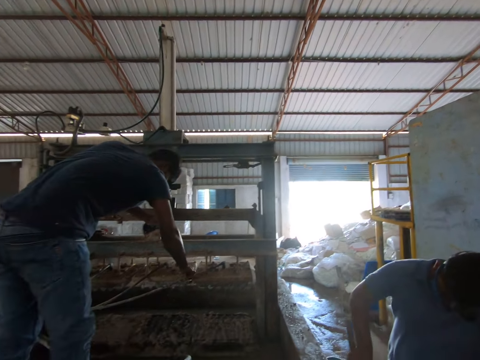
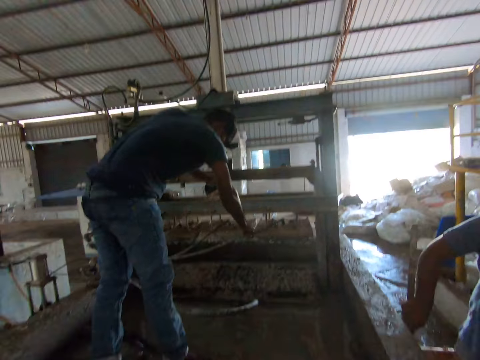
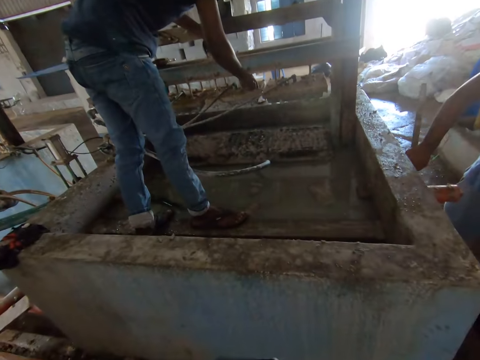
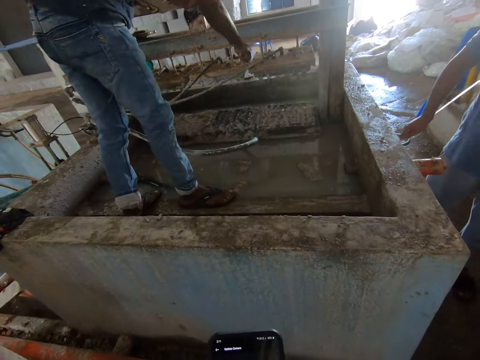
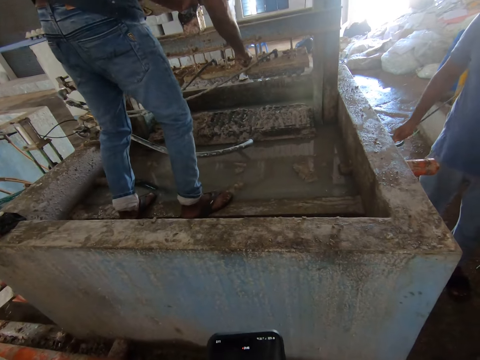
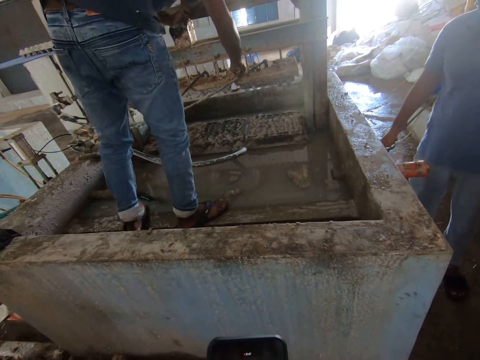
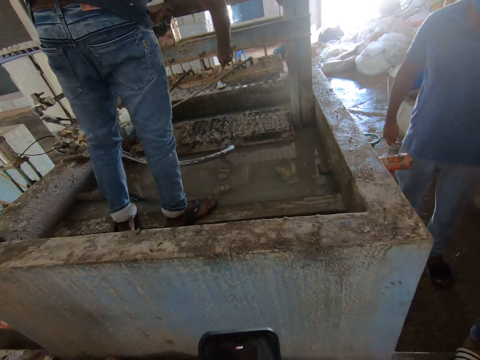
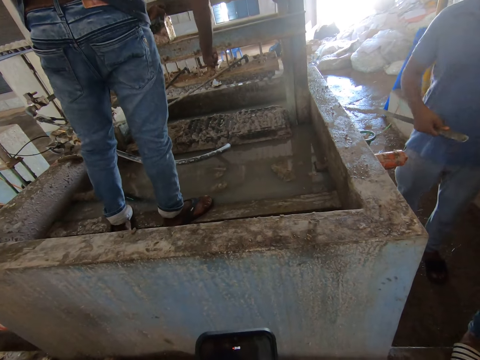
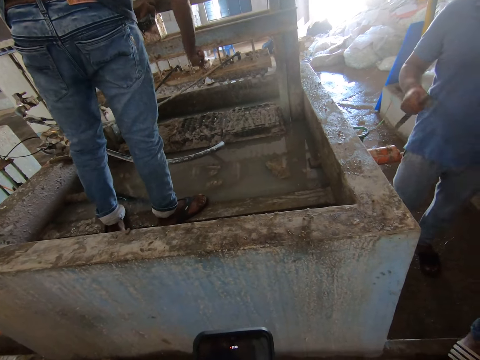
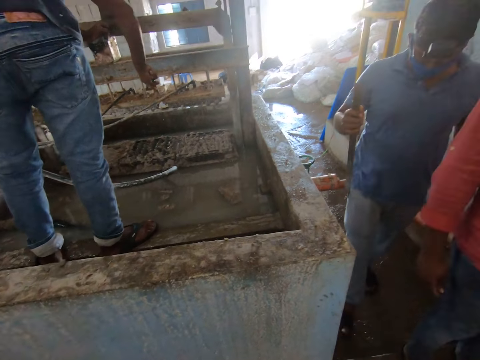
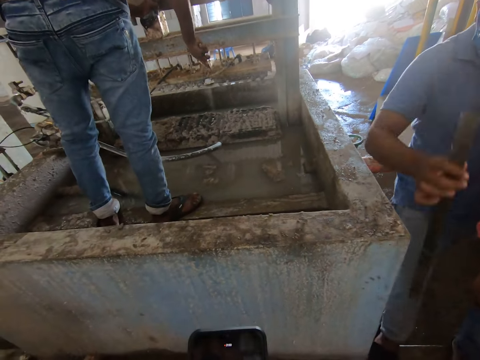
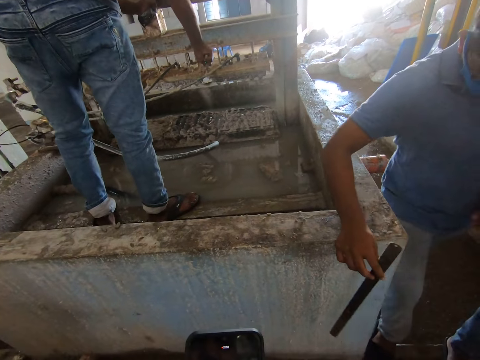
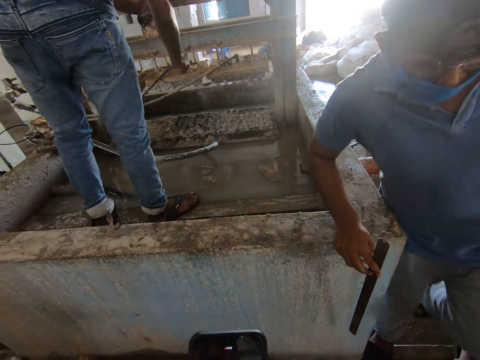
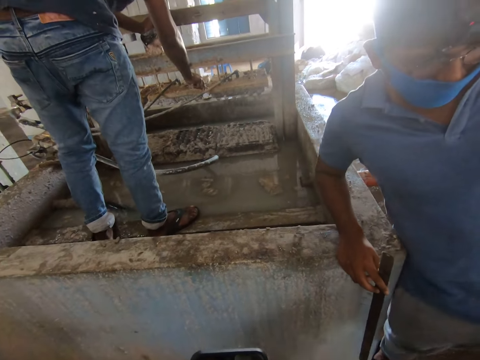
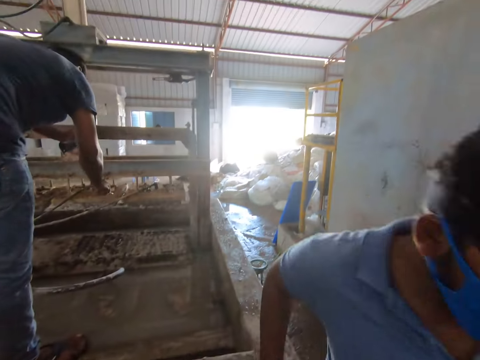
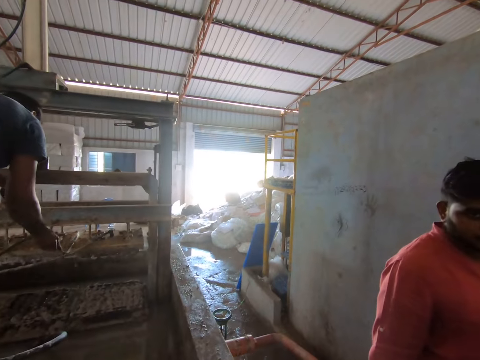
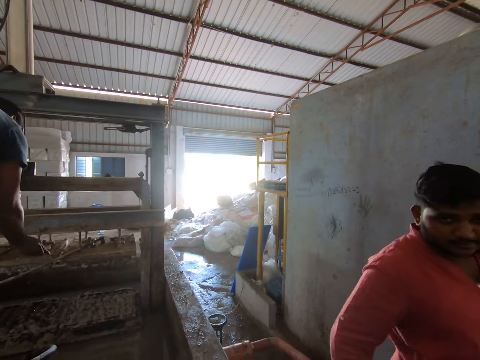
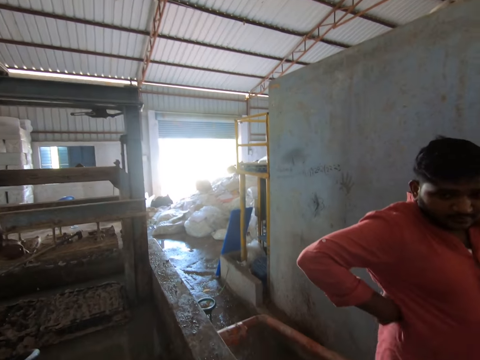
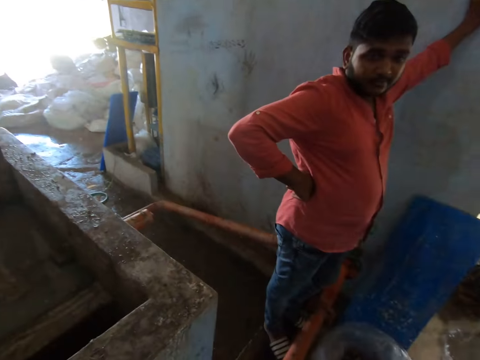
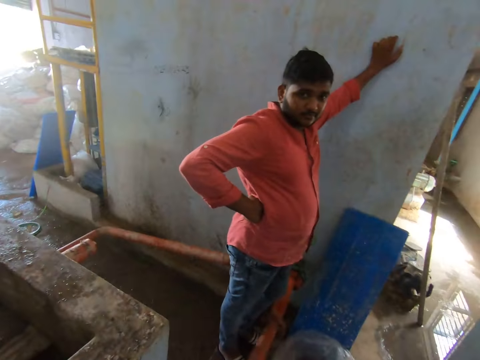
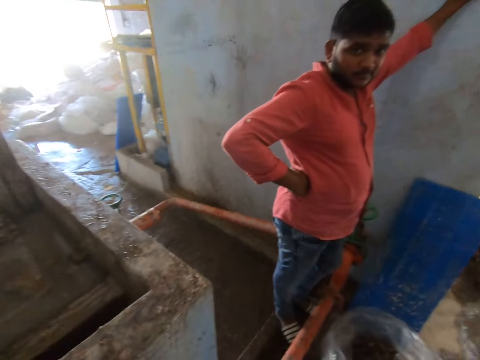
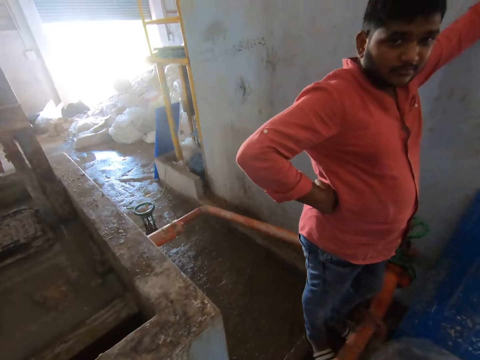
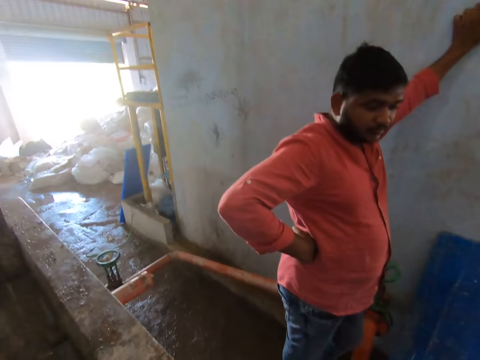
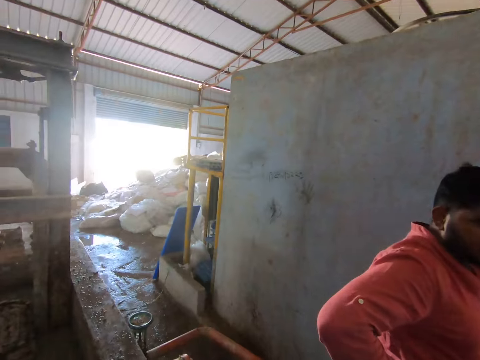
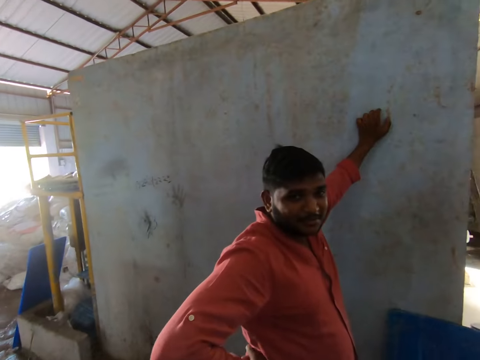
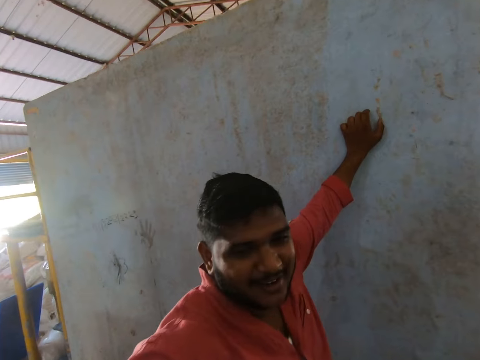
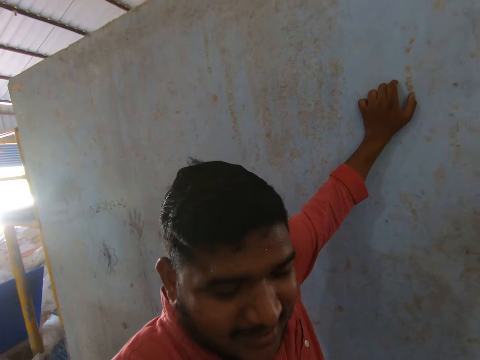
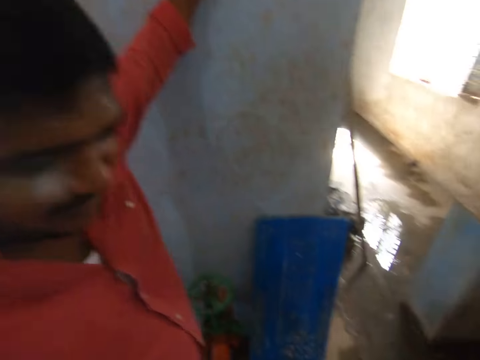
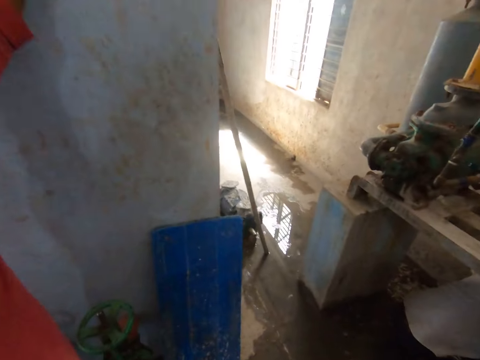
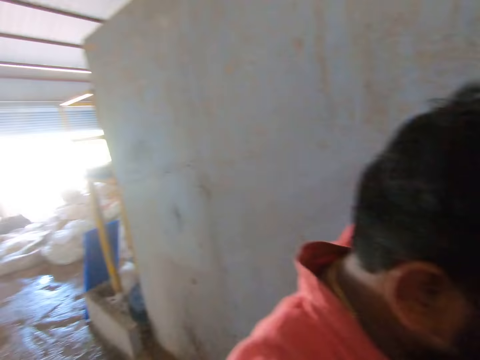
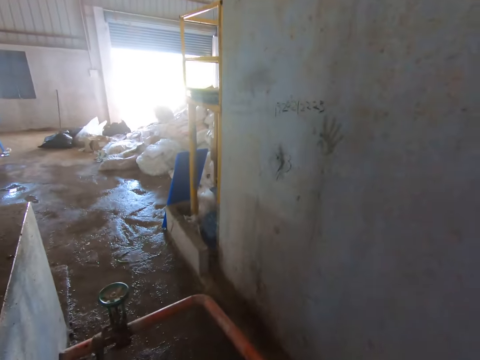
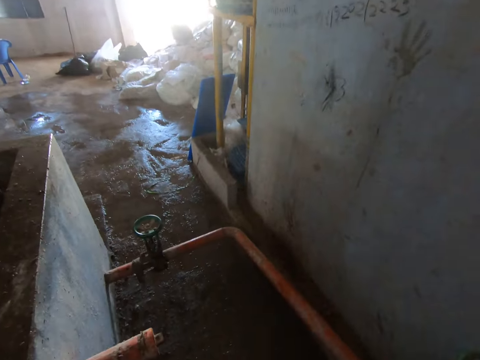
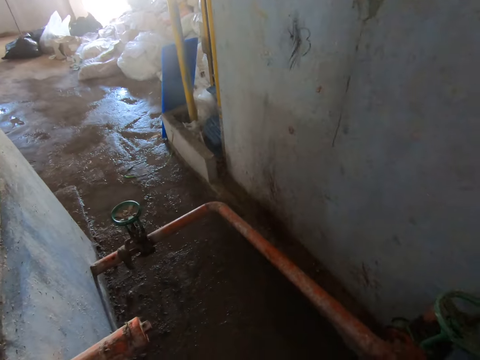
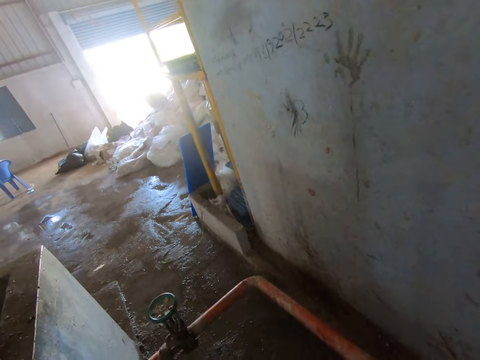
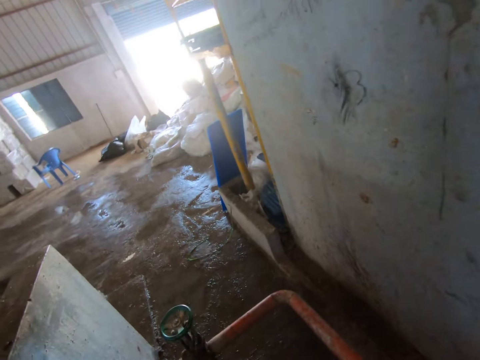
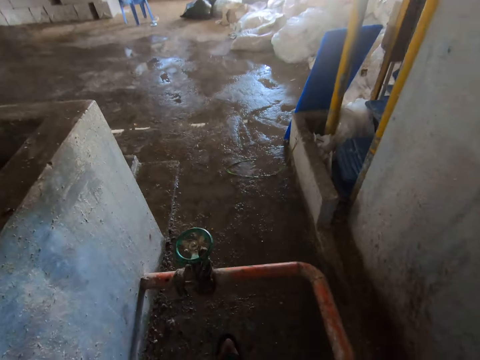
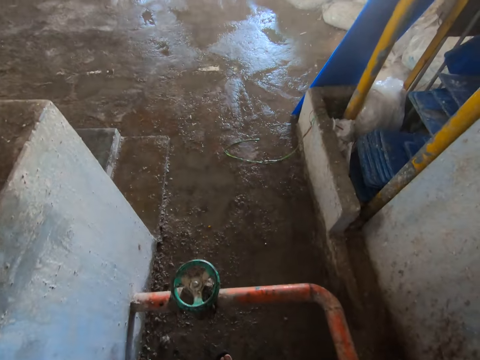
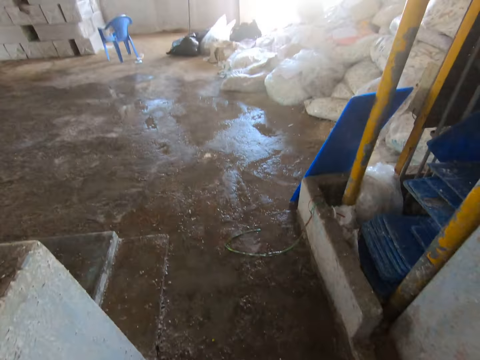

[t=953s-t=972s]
The camera wearer uses a phone. A person wipes a machine with a chisel. The camera wearer talks to a man. They look around the room. They walk on the floor in the room.

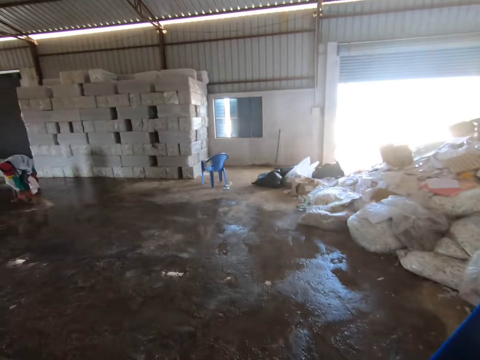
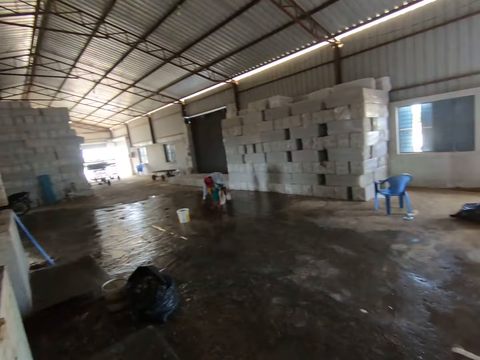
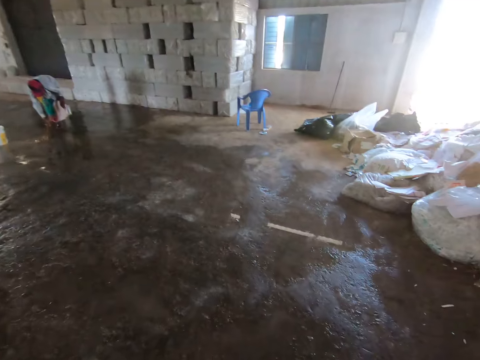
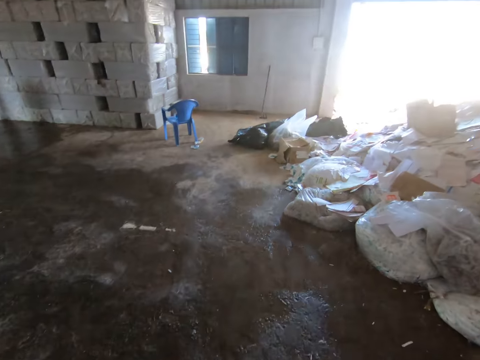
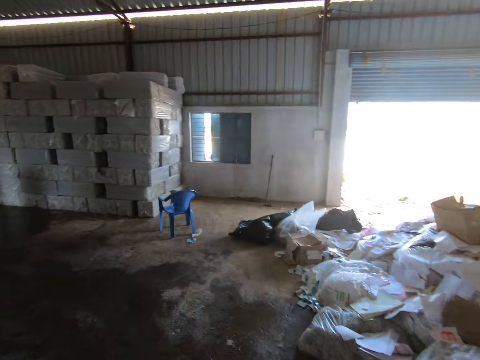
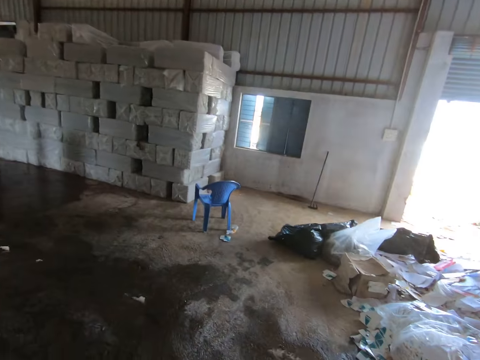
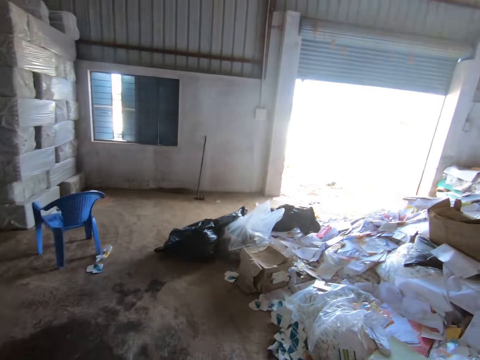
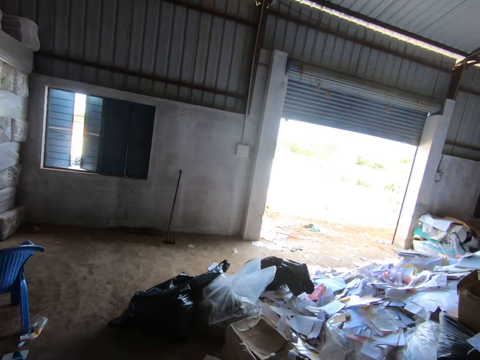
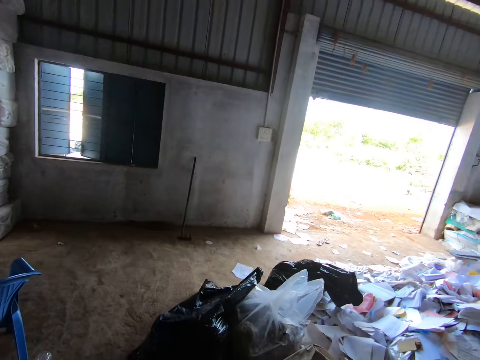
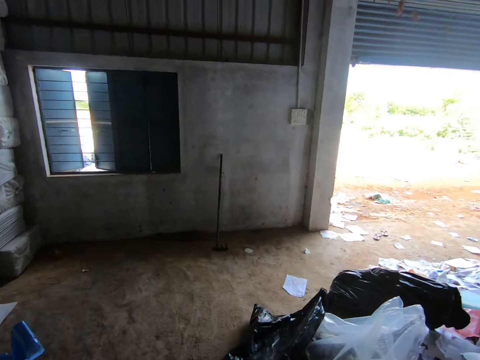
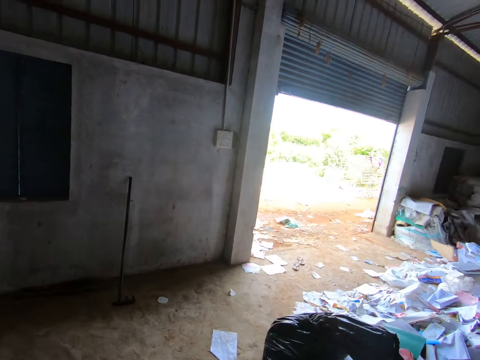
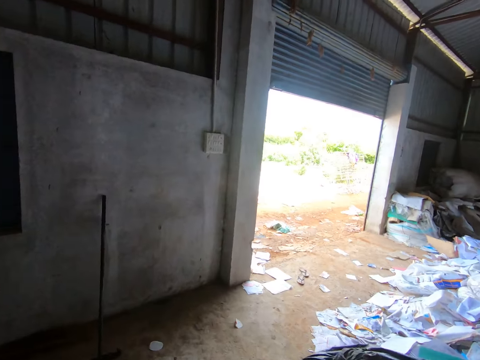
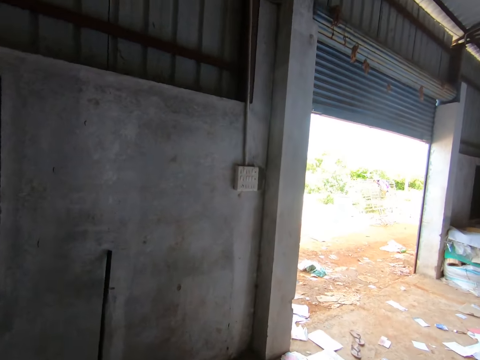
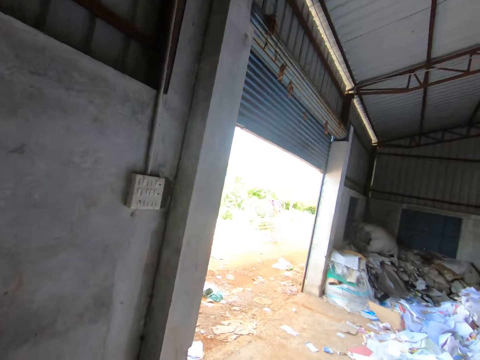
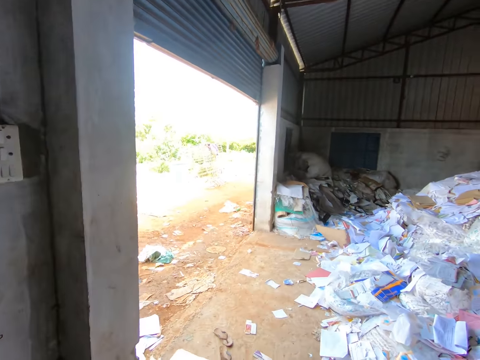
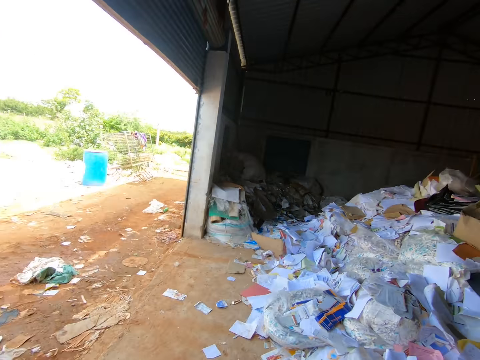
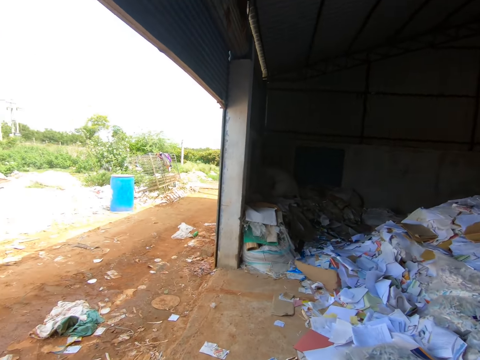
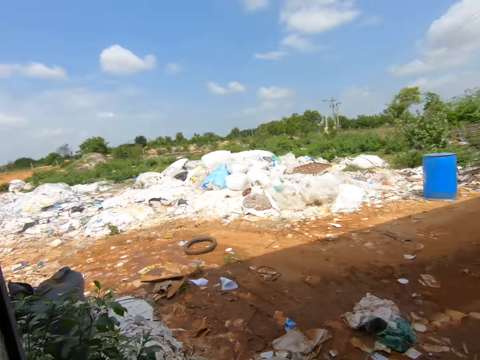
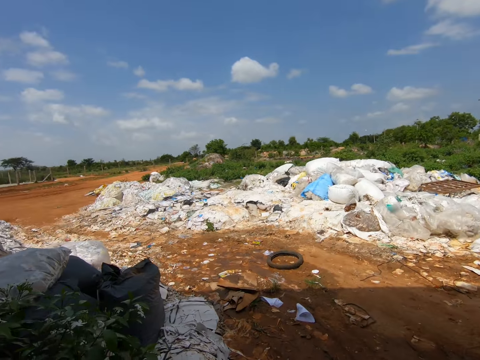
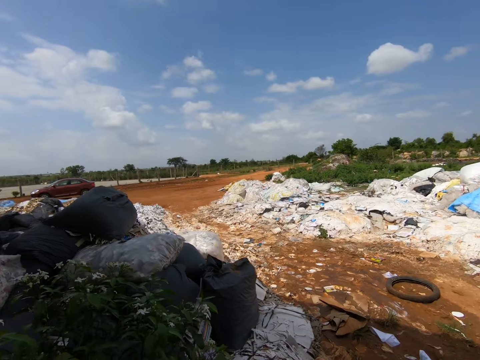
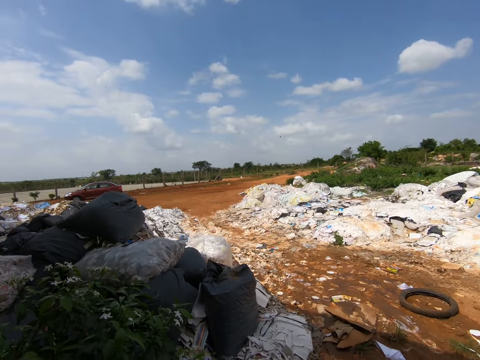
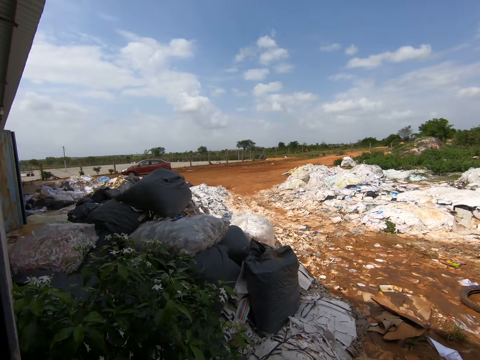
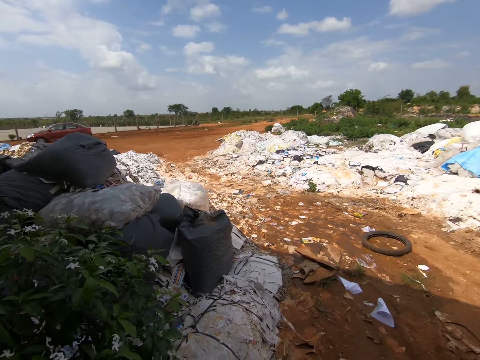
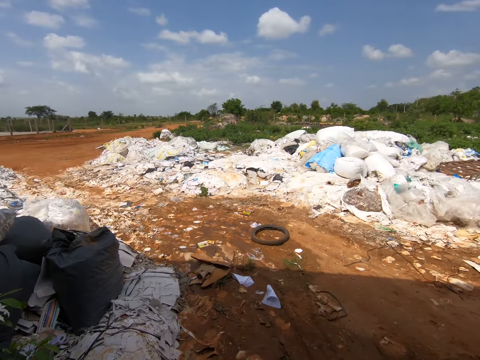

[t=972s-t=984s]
The camera wearer looks around.
